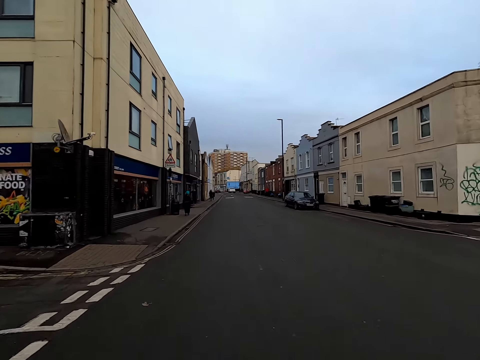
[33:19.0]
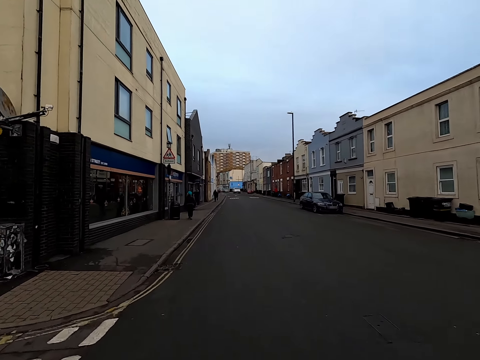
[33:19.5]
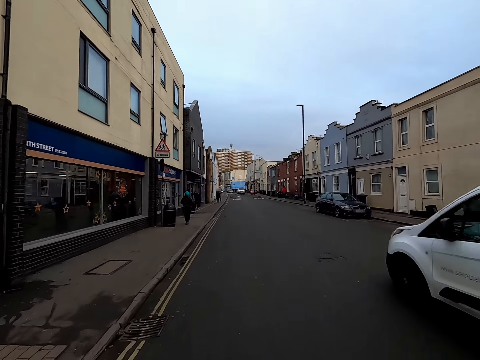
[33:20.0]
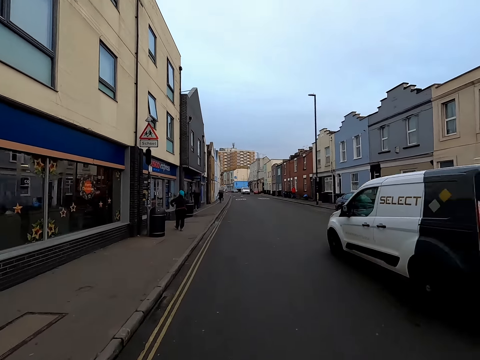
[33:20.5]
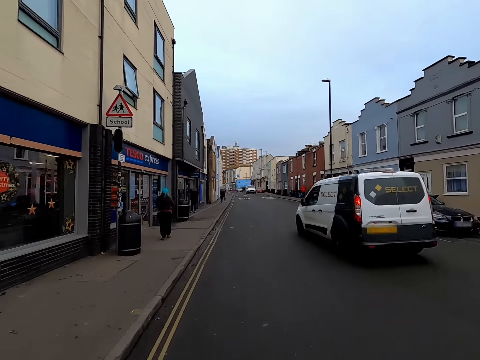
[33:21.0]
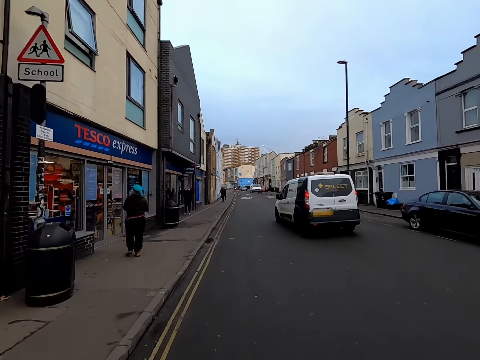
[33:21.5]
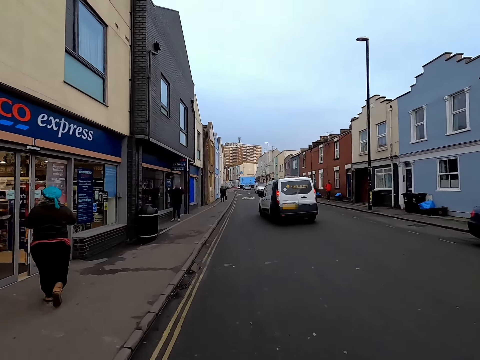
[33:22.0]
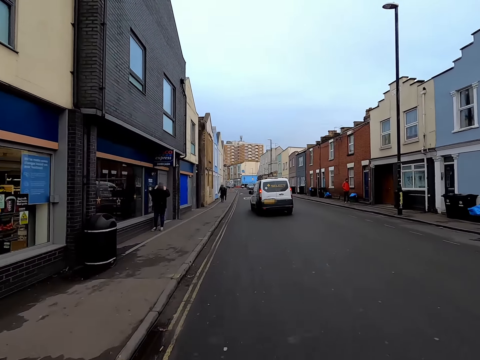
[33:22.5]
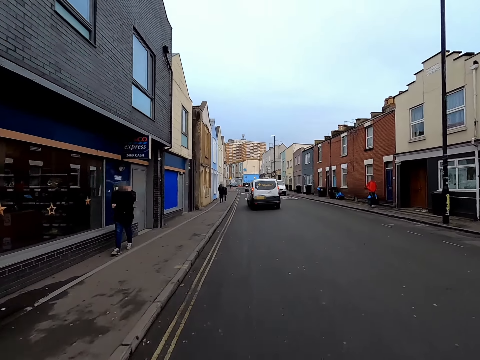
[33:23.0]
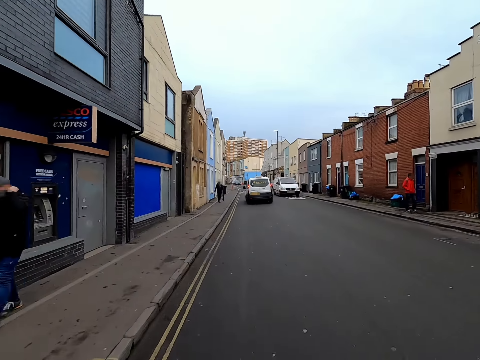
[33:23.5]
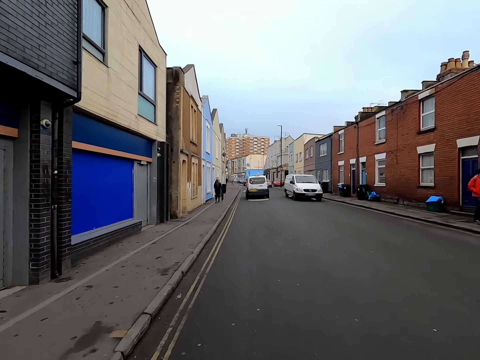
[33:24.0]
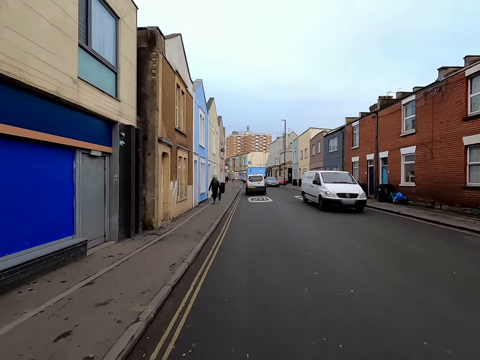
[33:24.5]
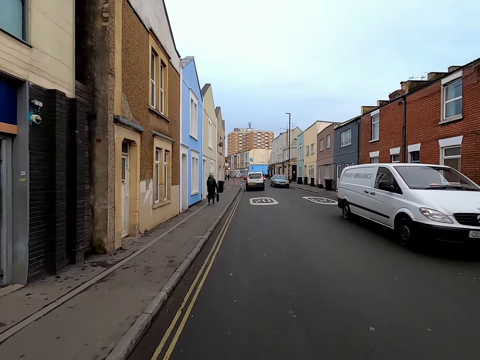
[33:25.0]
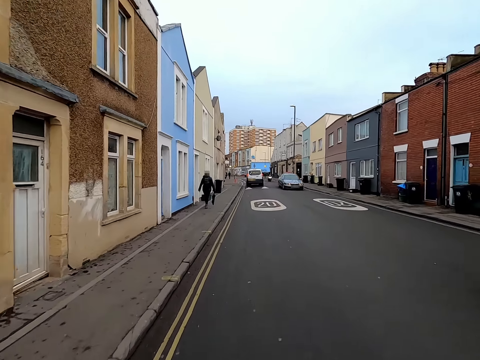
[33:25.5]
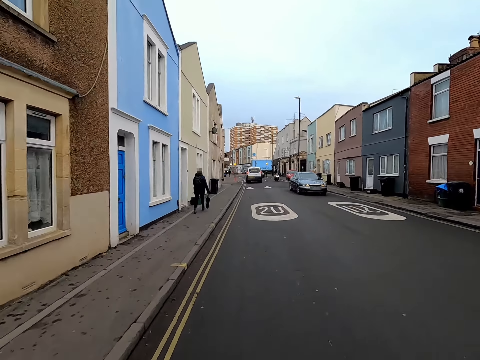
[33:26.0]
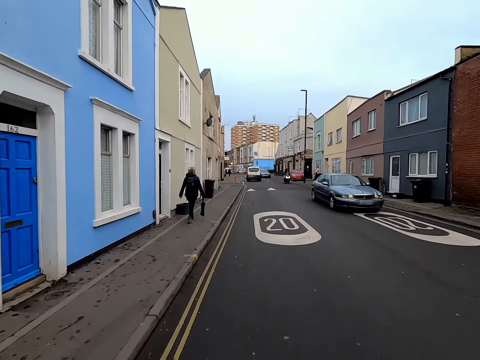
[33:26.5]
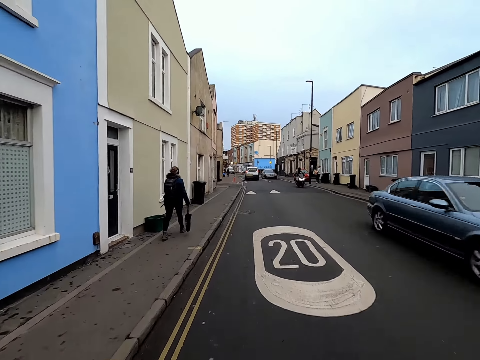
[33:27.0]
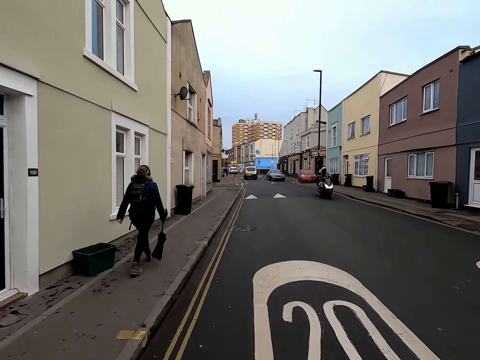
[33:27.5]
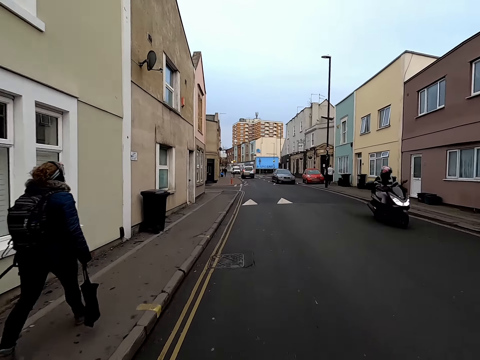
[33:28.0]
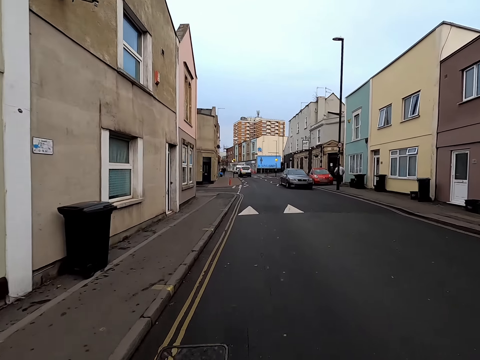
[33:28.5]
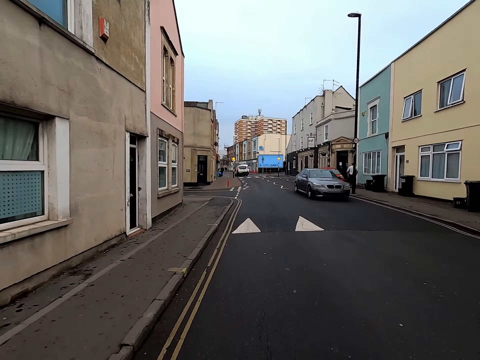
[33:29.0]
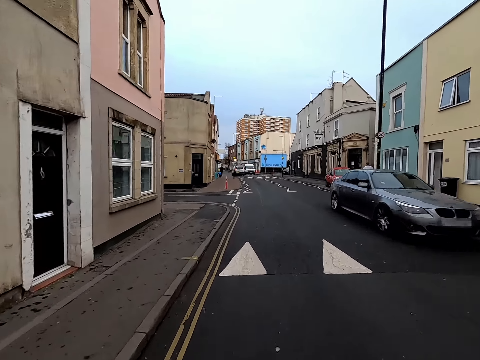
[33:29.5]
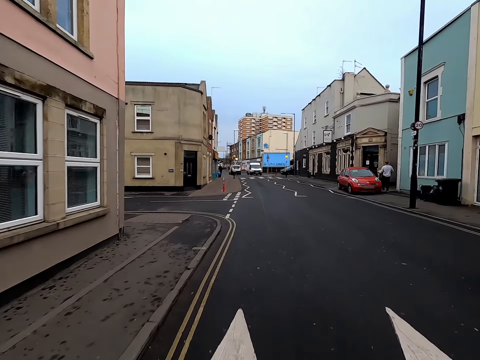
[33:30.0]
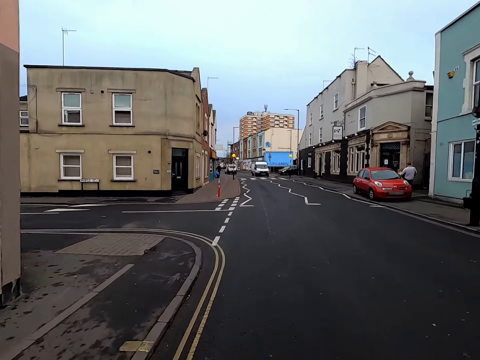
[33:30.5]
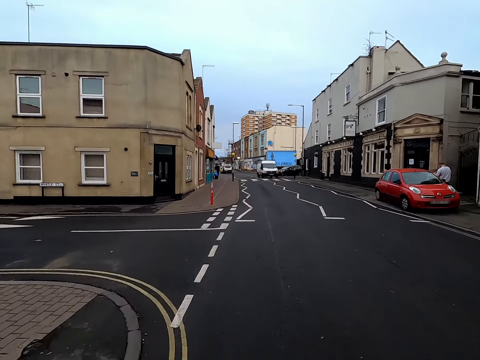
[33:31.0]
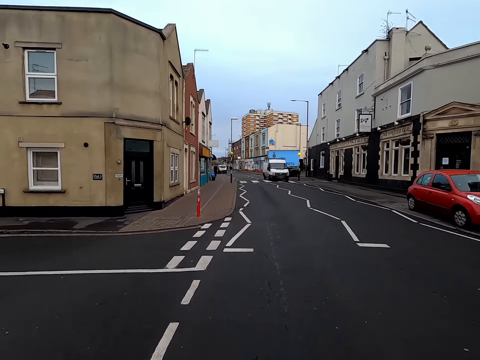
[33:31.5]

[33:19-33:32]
A white van drives past the camera wearer. A white van drives past the camera wearer again. A blue car drives past the camera wearer. A cyclist cycles past the camera wearer. A grey car drives past the camera wearer.

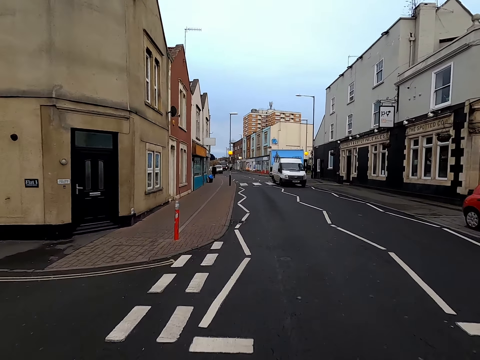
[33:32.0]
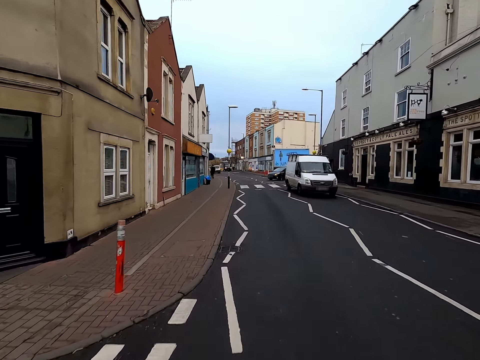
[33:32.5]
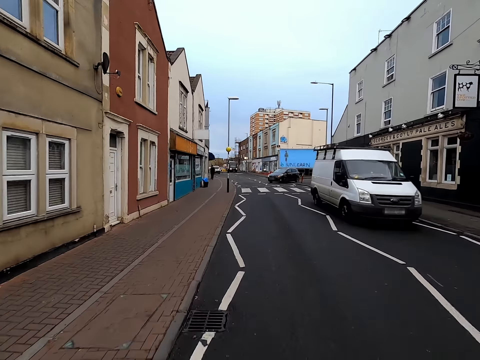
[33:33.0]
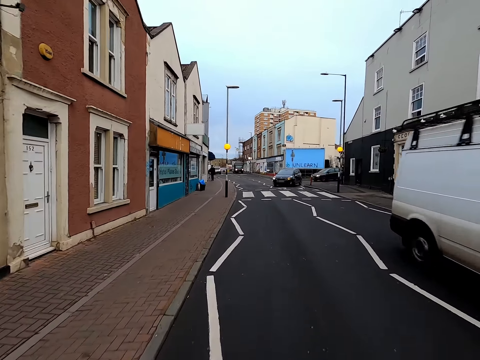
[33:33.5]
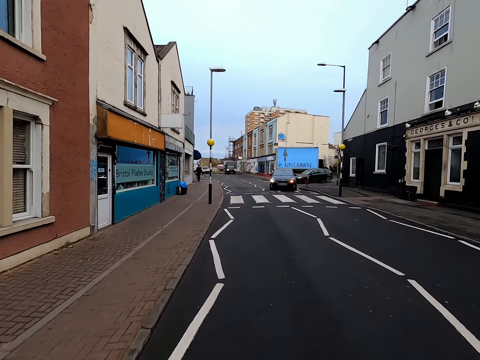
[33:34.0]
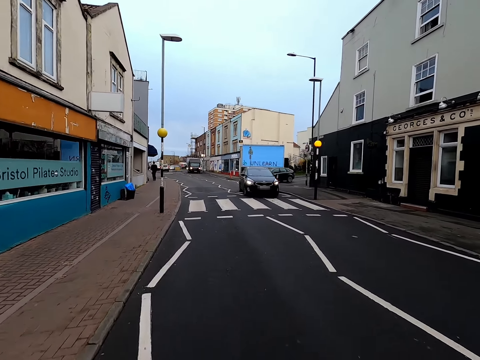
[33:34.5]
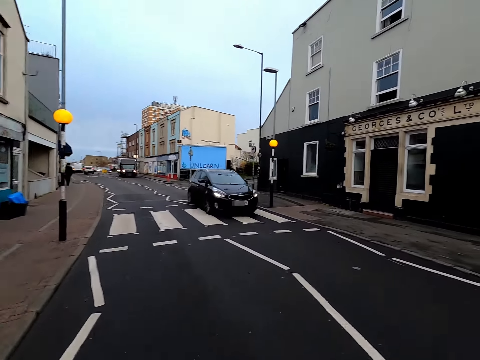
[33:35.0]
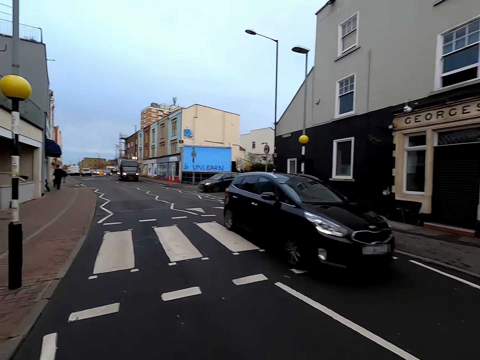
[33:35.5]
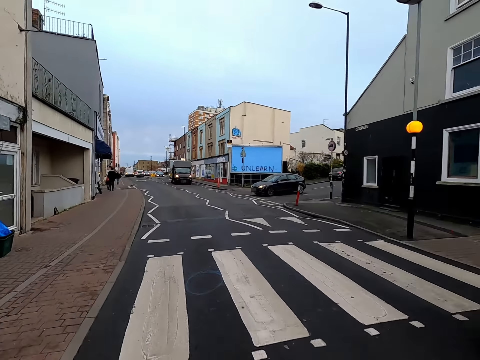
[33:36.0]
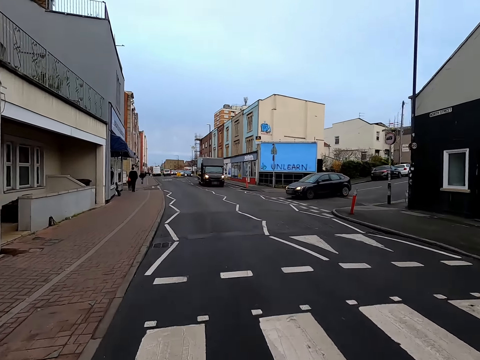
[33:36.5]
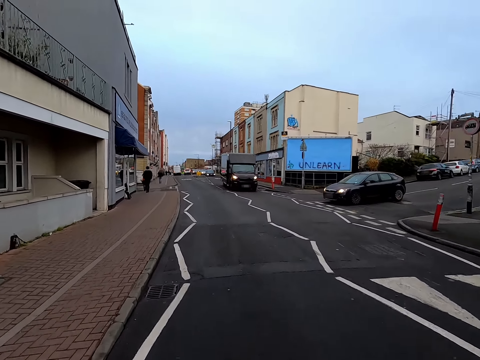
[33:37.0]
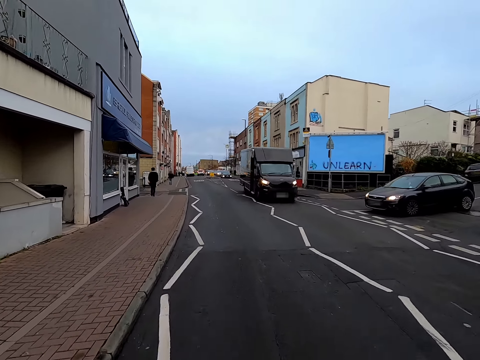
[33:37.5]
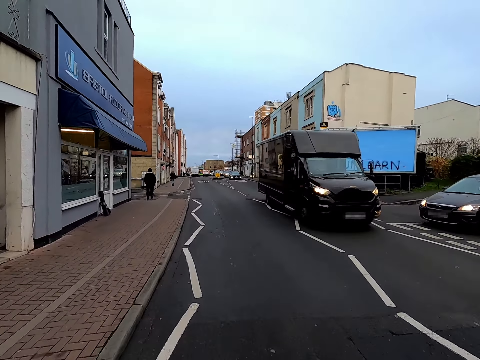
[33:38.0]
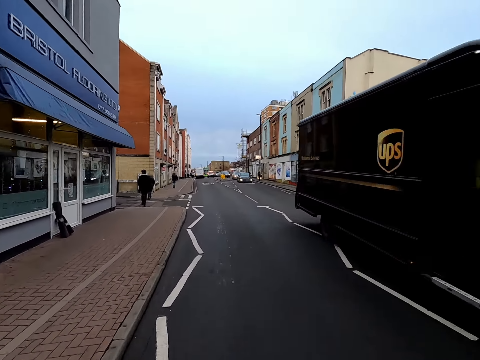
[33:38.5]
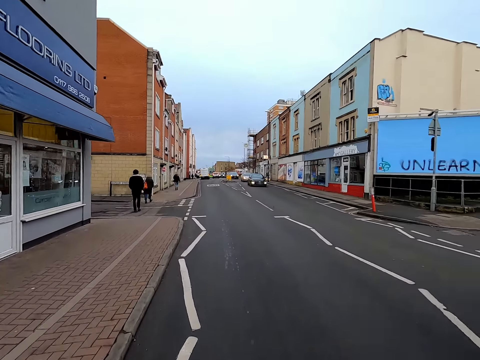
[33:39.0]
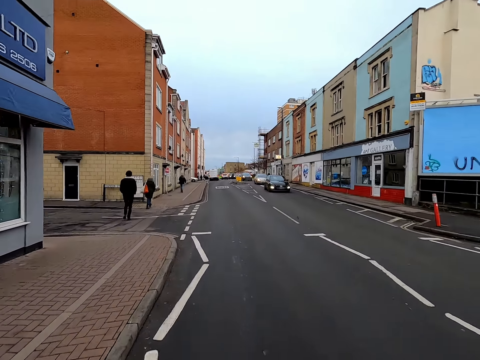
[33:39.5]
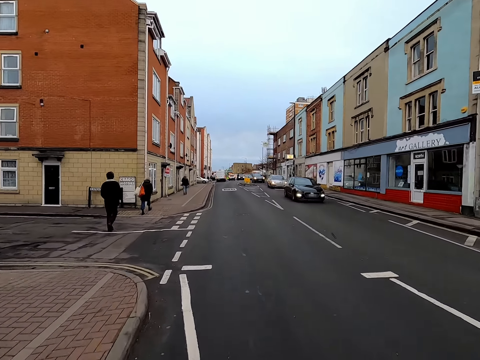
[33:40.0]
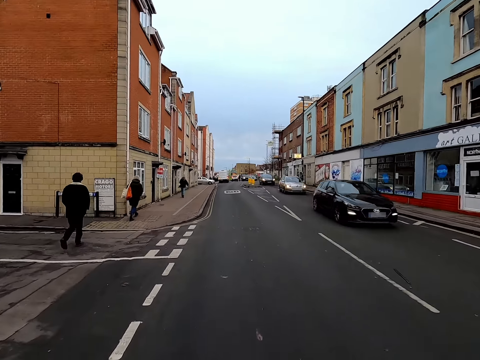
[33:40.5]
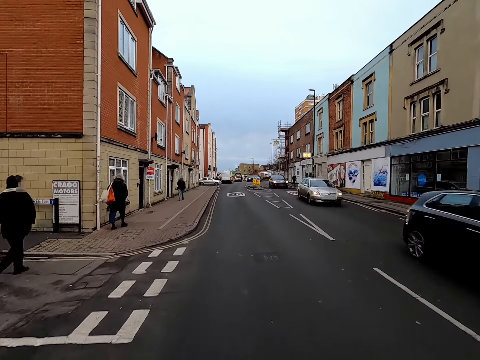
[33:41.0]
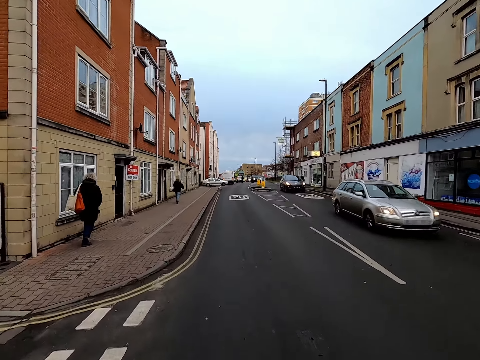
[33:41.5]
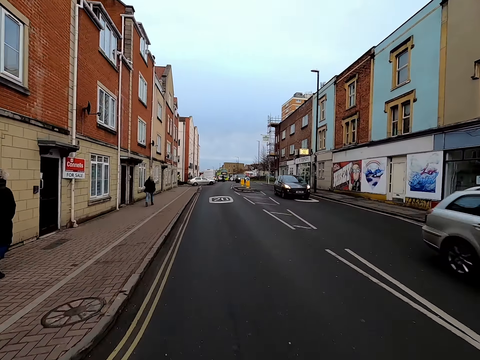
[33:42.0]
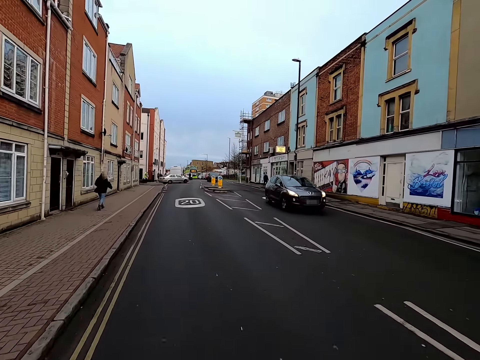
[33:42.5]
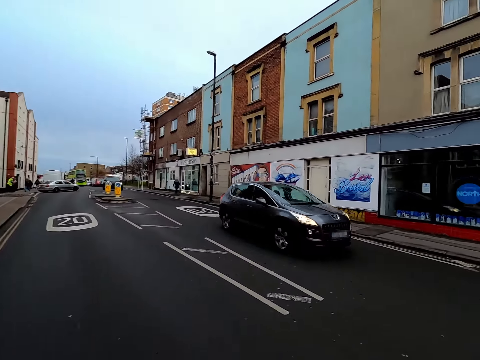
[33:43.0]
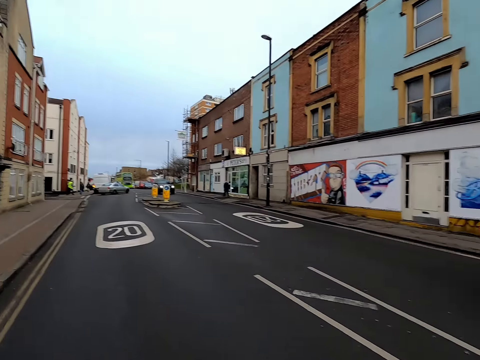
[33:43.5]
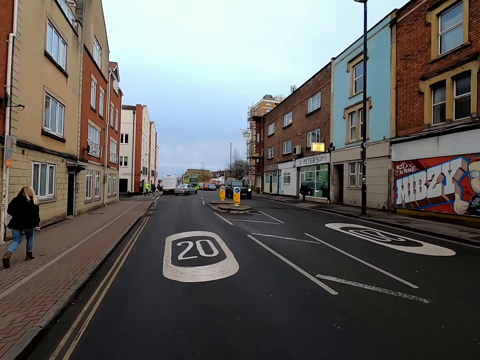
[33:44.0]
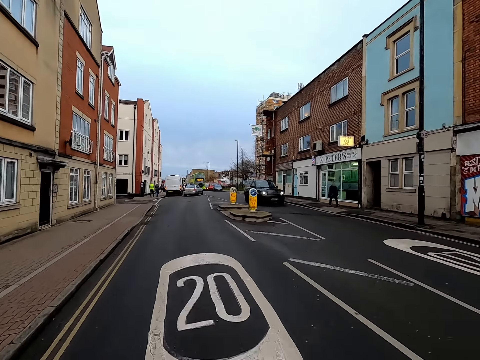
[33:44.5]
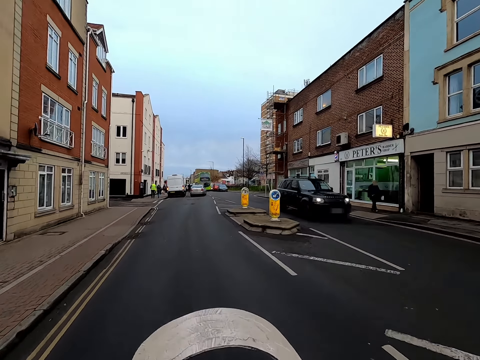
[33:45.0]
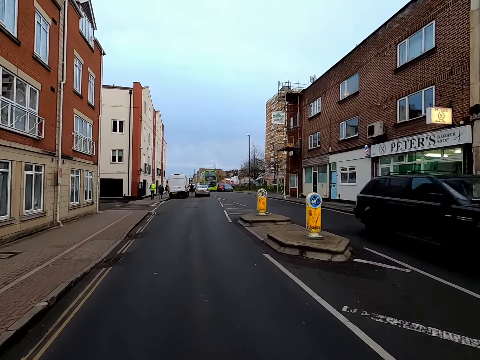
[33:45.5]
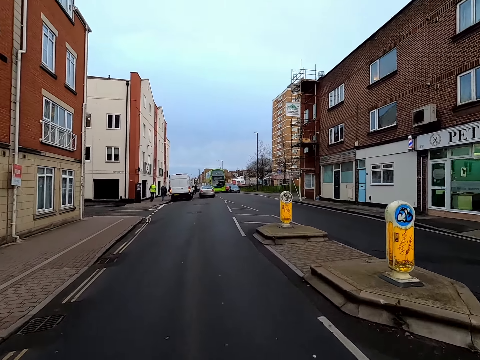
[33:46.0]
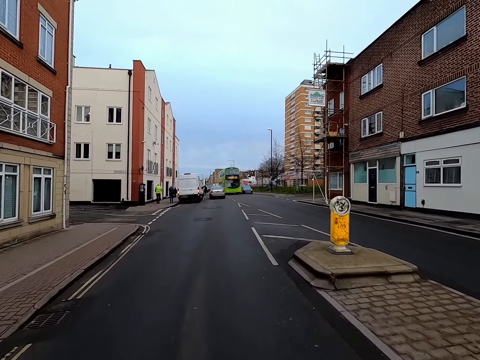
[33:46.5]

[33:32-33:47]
A white van drives past the camera wearer. A black car drives past them. A black van drives past them. The camera wearer cycles past vehicles, and cycles past people.
